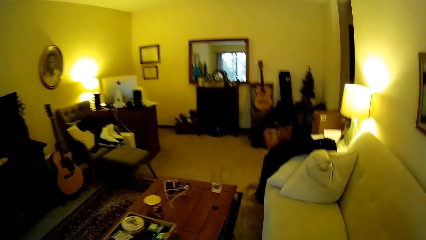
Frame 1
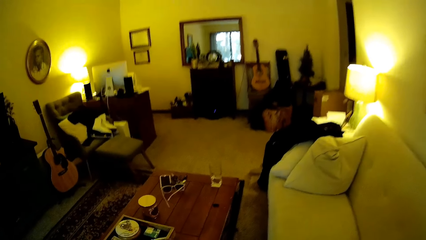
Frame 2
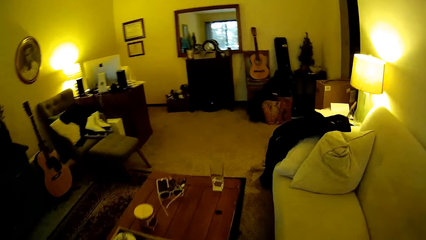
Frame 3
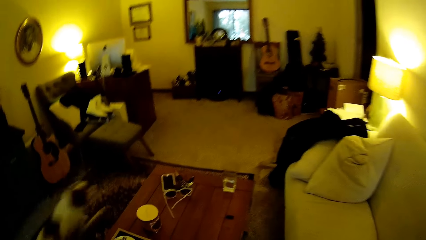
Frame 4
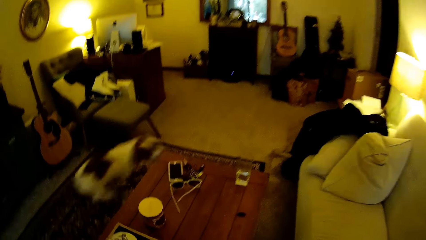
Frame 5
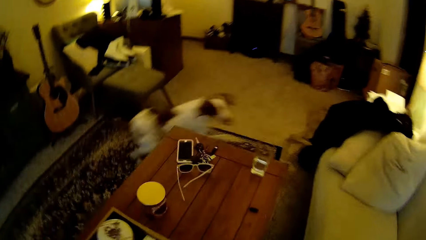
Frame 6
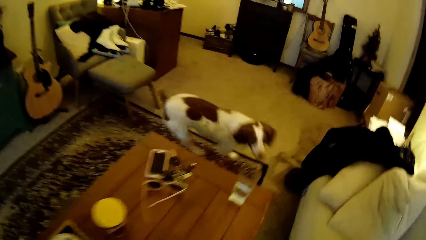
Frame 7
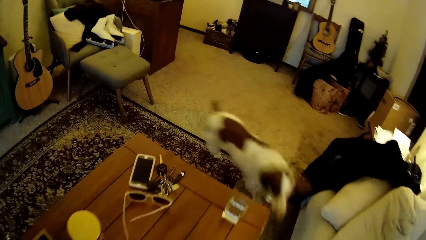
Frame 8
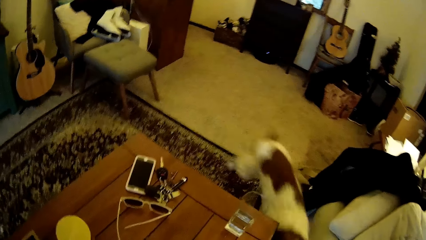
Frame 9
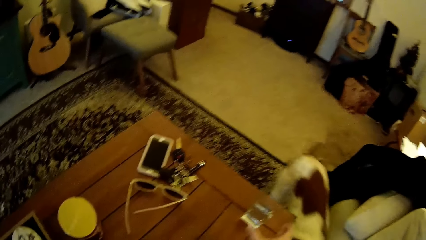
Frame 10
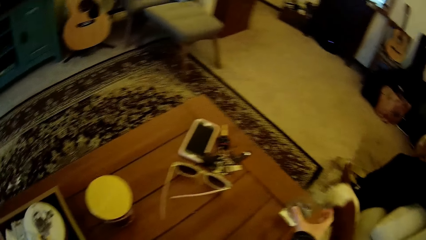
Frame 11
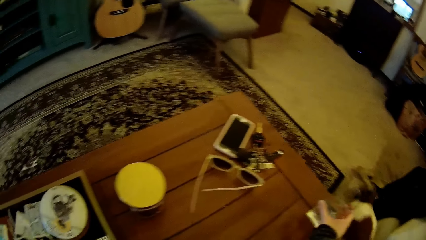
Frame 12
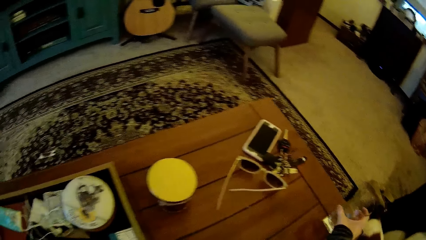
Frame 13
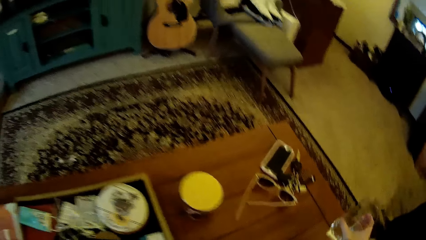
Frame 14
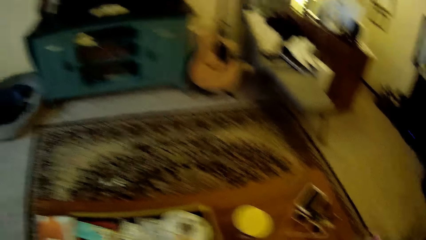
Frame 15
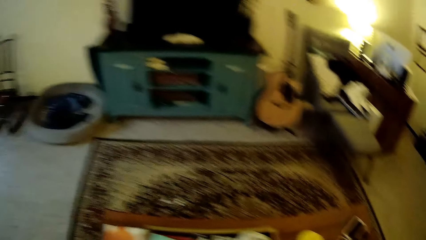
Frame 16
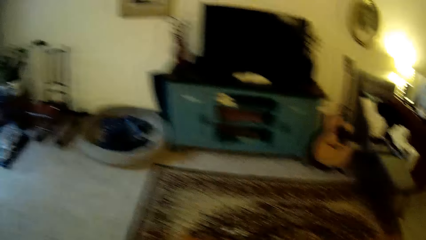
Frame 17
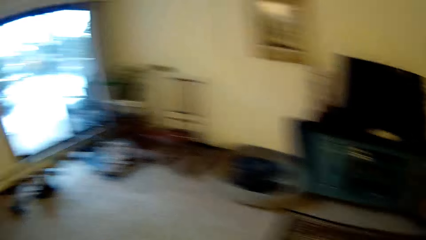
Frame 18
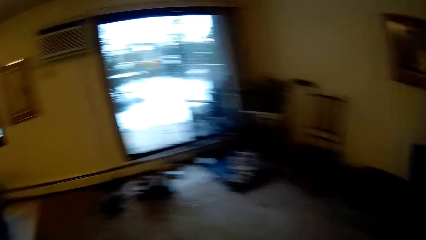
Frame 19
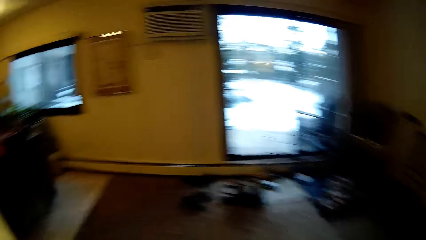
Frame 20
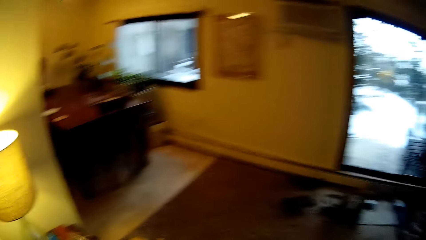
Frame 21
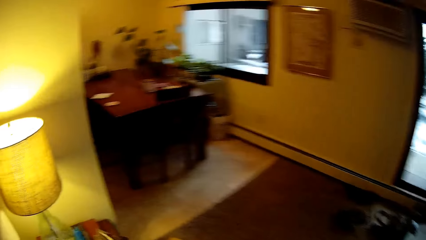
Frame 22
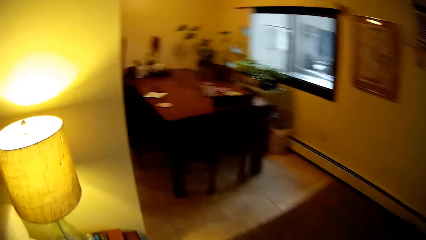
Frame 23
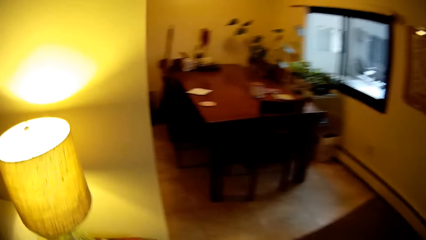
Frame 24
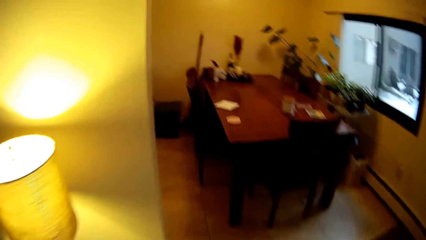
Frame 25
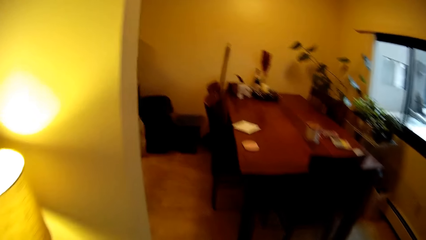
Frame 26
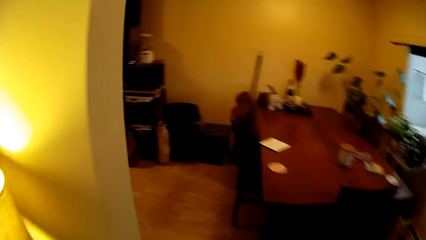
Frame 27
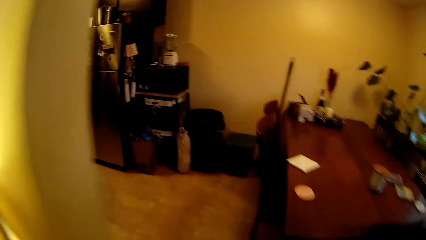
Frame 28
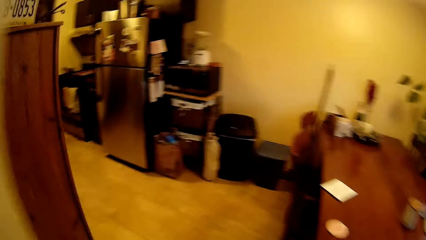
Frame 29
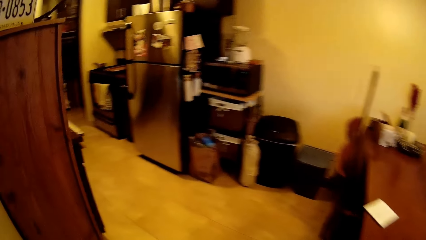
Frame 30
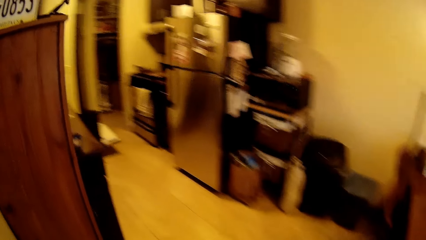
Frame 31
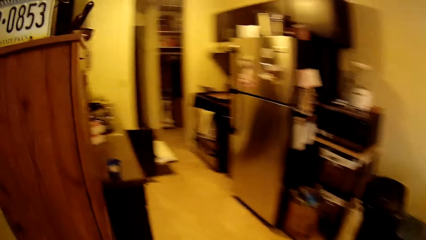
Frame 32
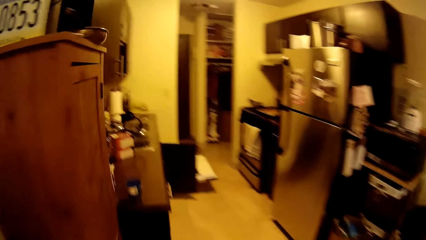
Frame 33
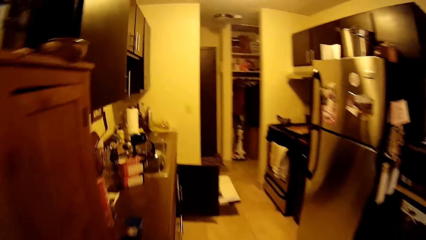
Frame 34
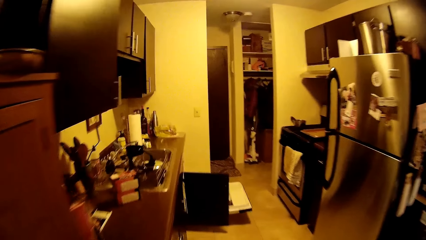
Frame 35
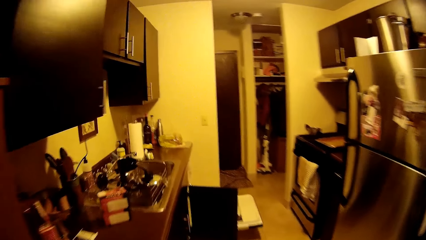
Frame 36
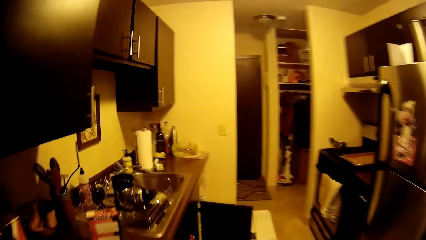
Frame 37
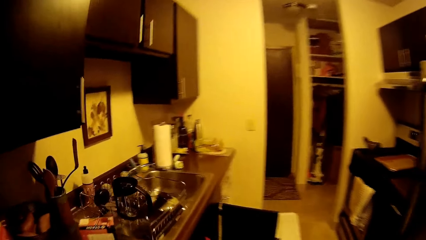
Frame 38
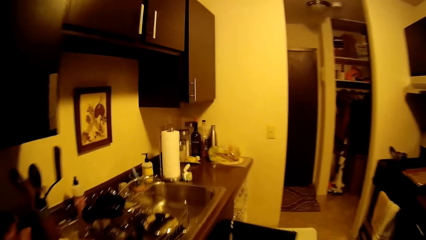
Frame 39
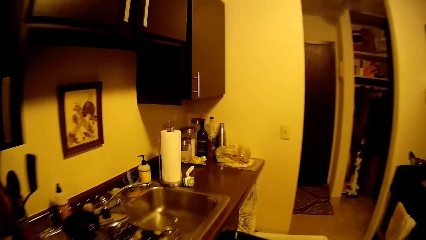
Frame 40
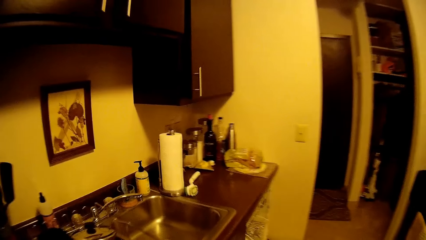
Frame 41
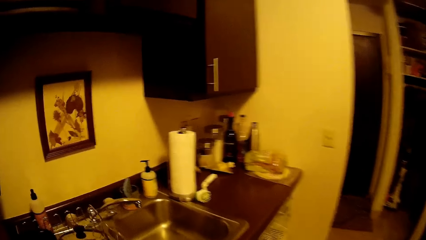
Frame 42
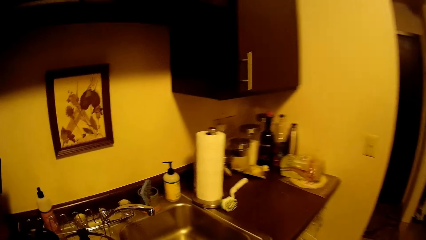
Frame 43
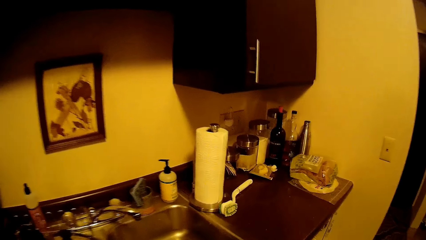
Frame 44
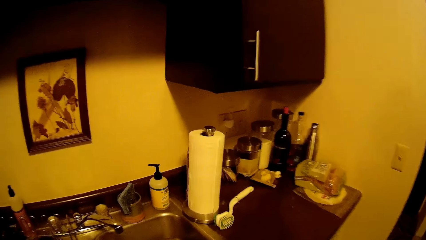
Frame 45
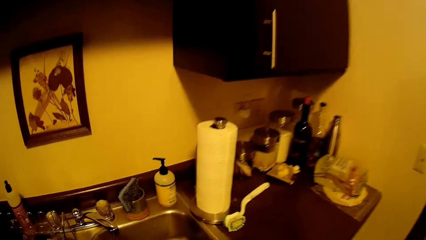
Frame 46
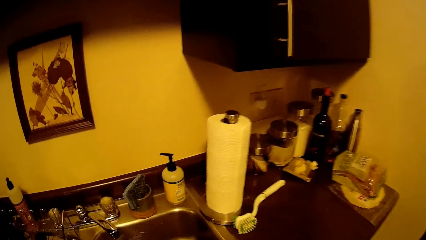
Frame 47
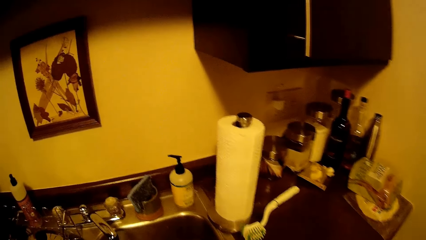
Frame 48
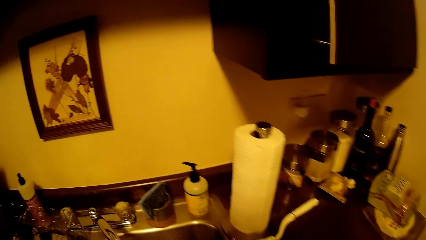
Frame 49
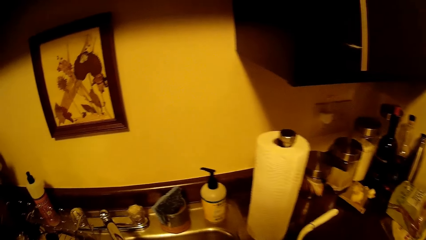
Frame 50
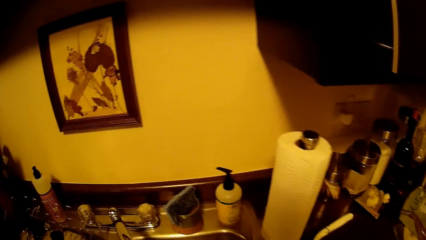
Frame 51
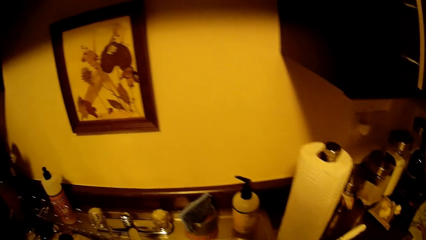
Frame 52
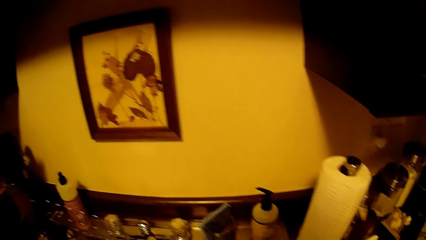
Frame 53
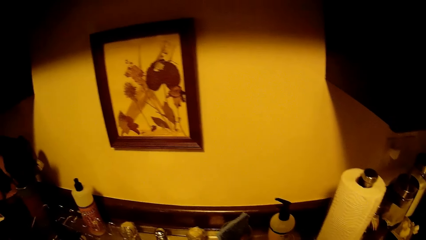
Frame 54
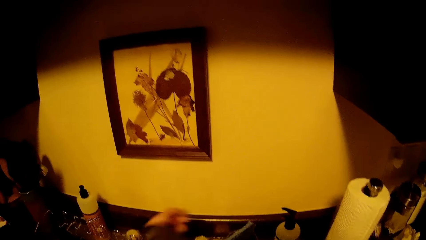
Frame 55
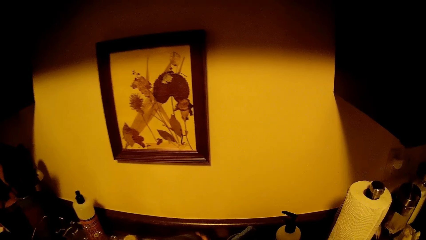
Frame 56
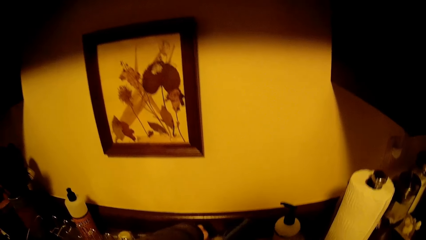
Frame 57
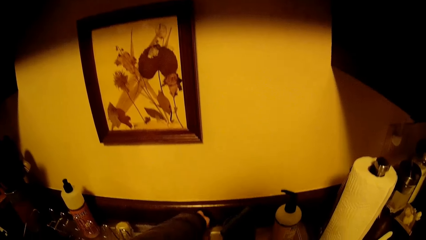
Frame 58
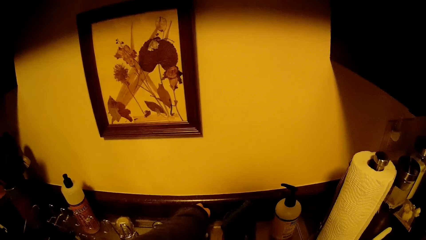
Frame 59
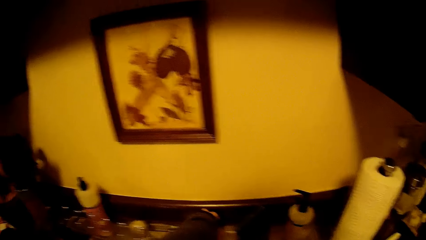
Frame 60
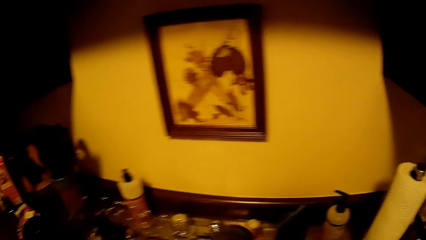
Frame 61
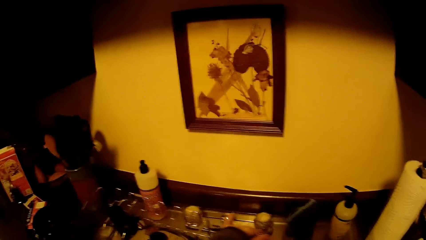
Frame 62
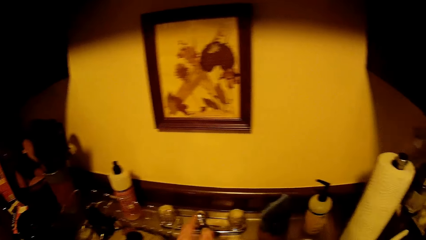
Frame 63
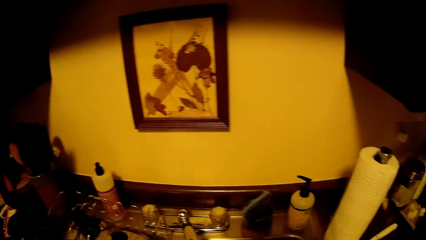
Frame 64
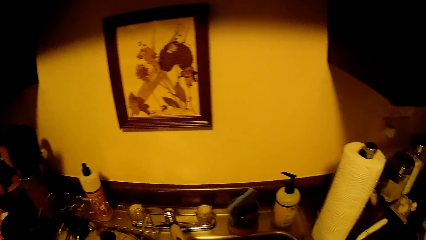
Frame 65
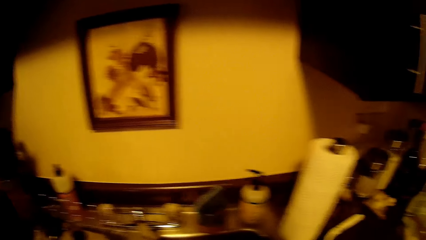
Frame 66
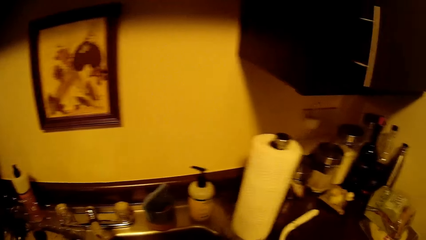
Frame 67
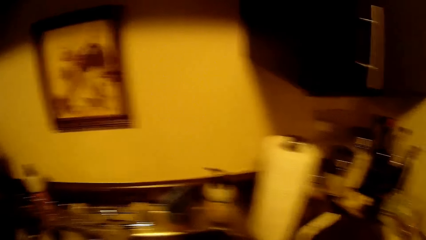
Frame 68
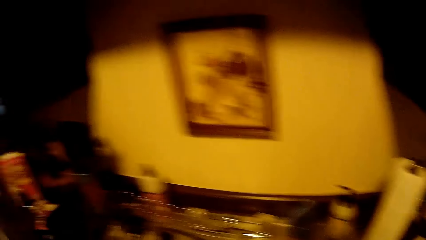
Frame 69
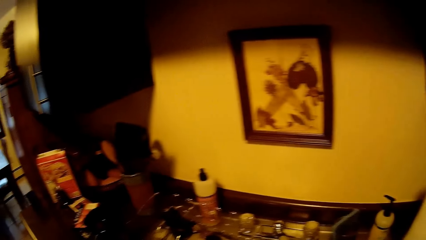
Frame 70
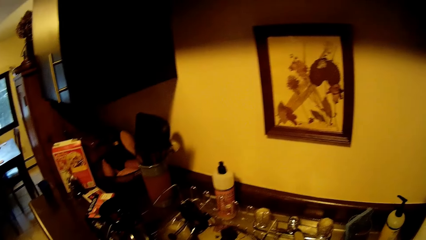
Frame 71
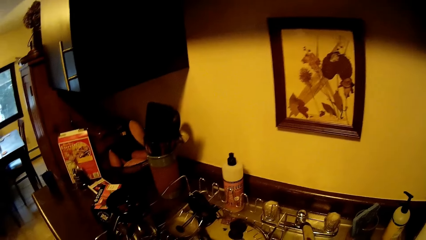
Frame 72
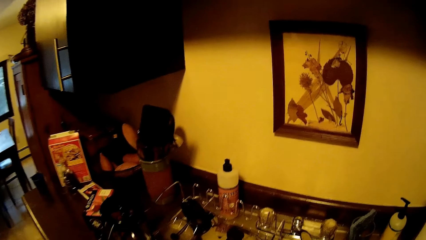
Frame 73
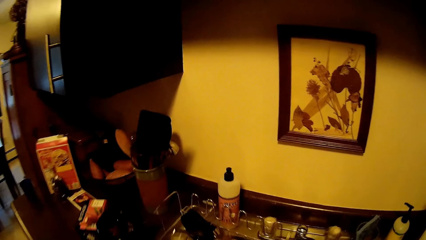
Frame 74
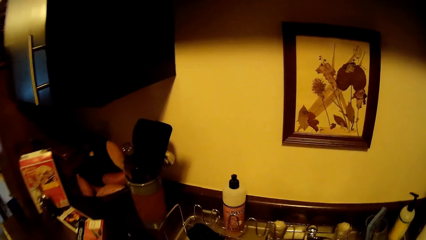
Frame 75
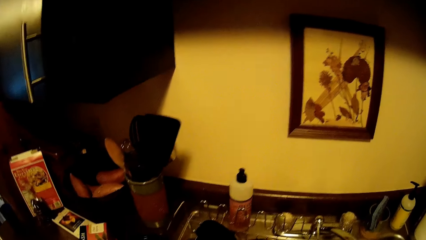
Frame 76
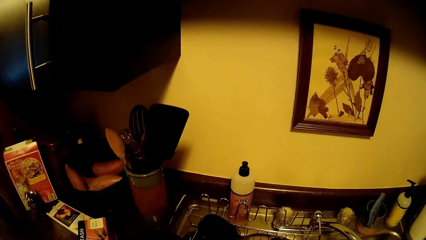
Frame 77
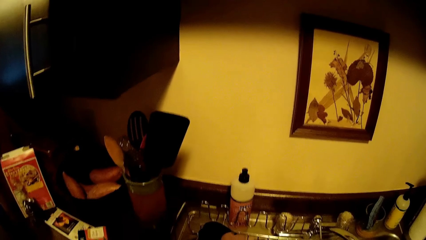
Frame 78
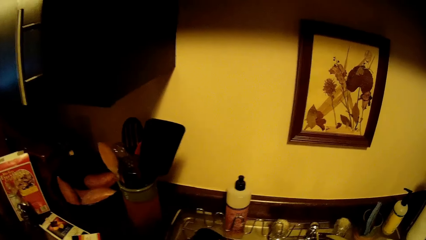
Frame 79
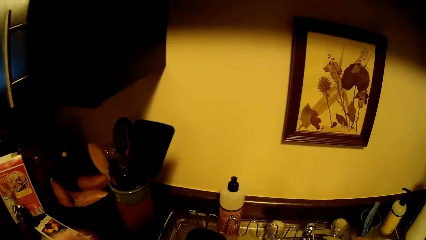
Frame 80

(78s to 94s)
The dog runs past the camera wearer. The camera wearer takes a cup of water from a table with her right hand. She walks into the kitchen. She turns on a tap on a sink with her left hand. She picks up something.
